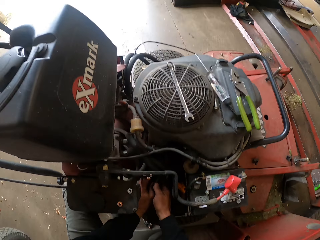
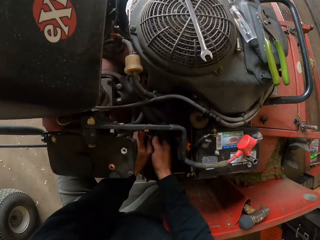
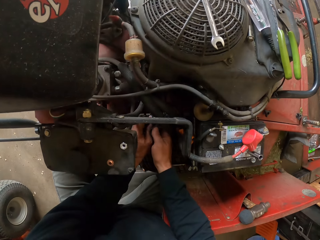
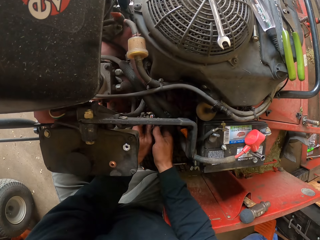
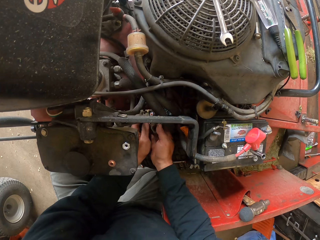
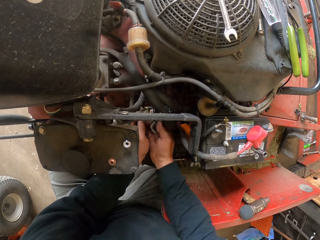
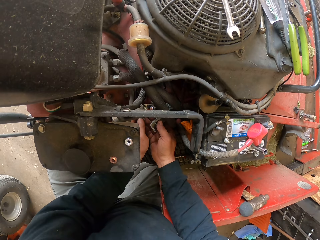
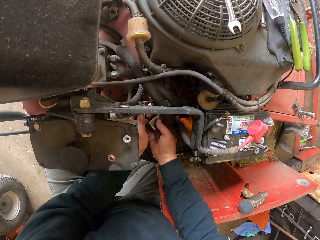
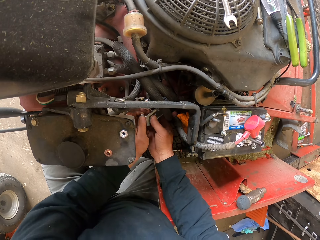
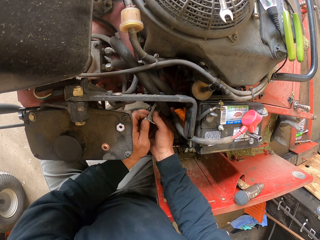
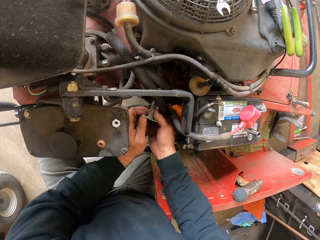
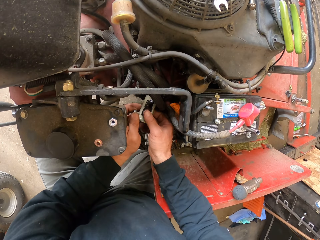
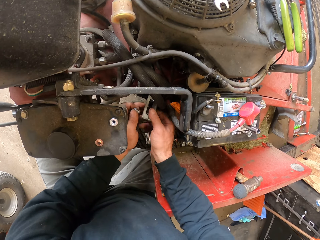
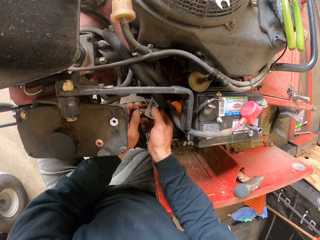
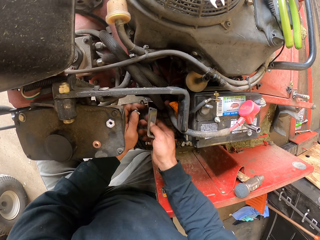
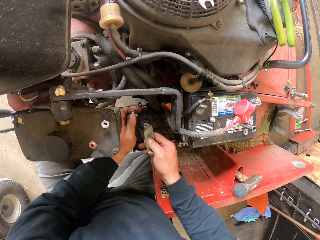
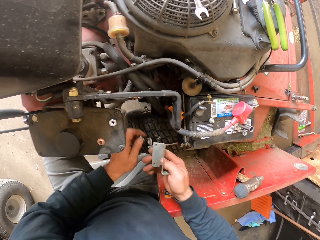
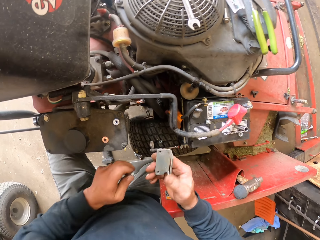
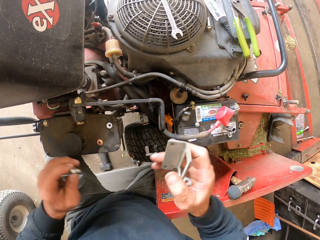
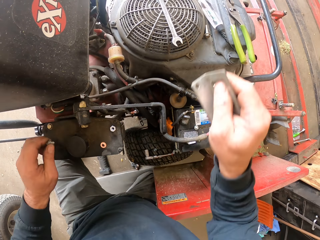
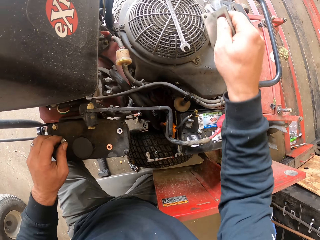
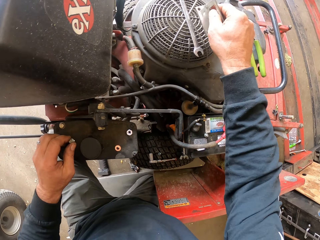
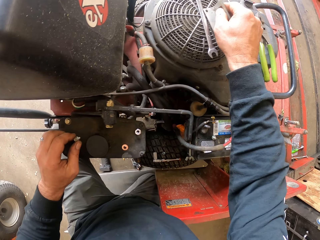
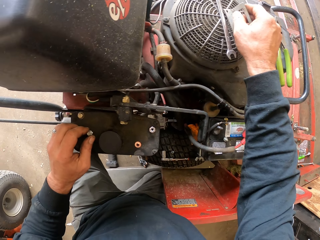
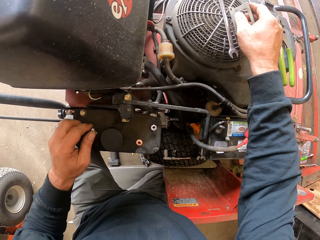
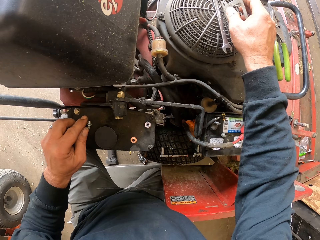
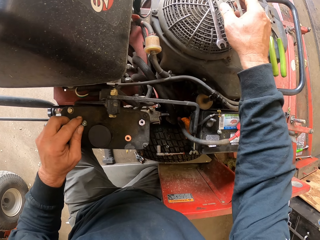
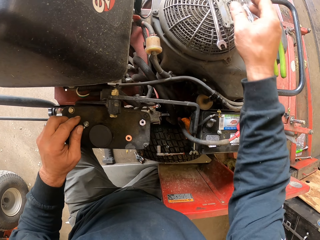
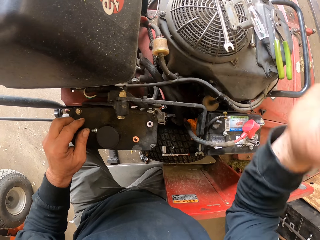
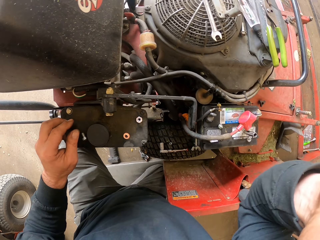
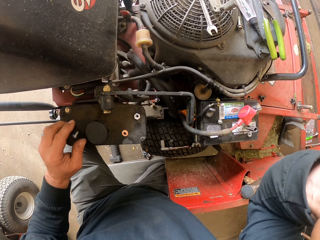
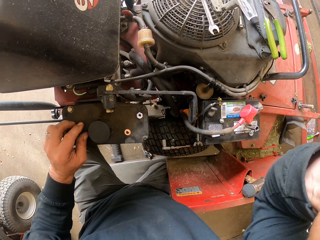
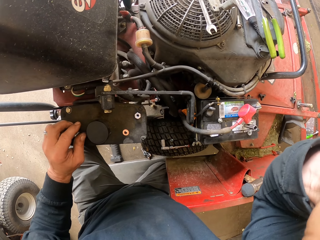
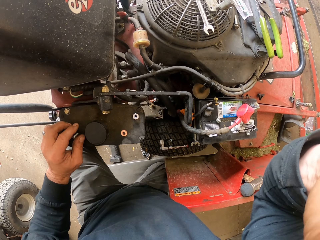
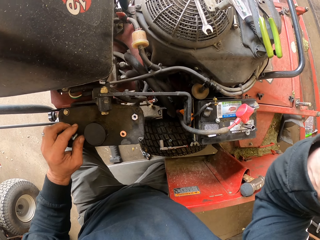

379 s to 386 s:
The camera wearer handles a bolt. He removes the bolt from the wheel bracket with his left hand. He removes the wheel bracket with his right hand. He drops the wheel bracket on the radiator. He drops the bolt on the lawn mower. He raises his right hand.
